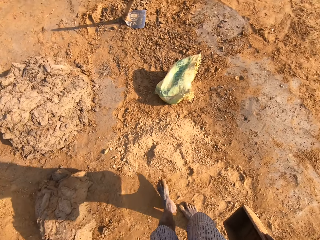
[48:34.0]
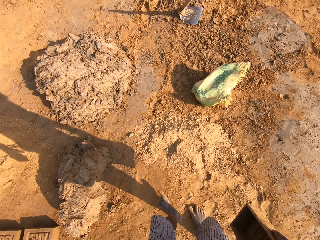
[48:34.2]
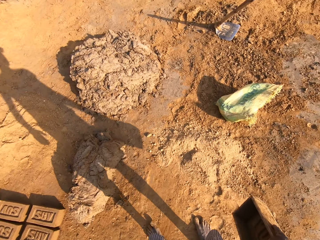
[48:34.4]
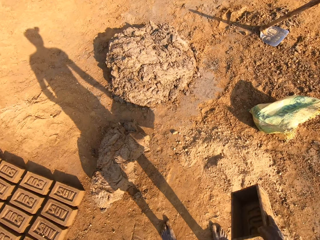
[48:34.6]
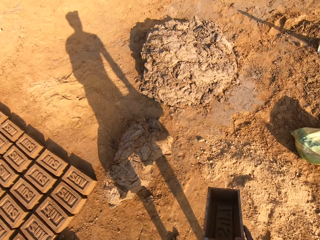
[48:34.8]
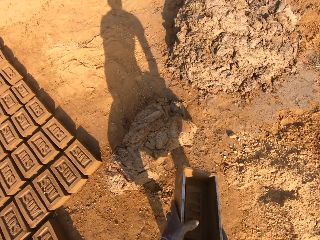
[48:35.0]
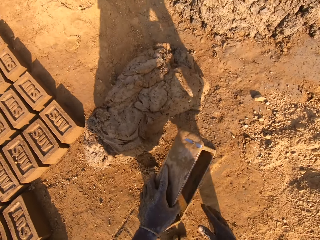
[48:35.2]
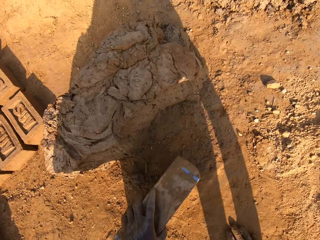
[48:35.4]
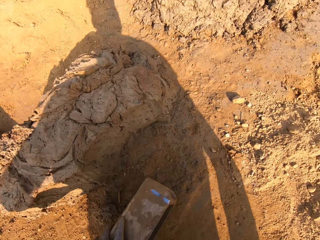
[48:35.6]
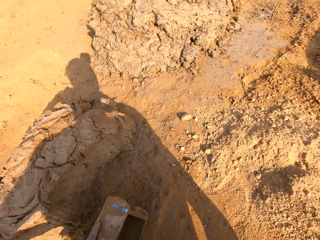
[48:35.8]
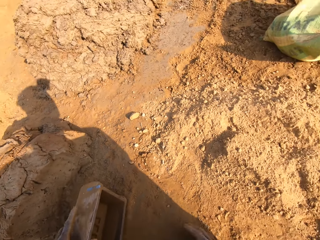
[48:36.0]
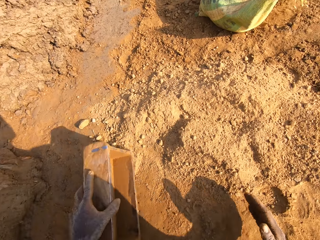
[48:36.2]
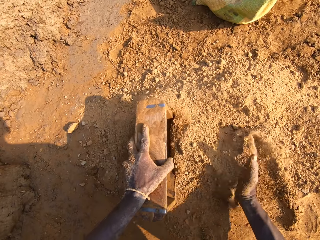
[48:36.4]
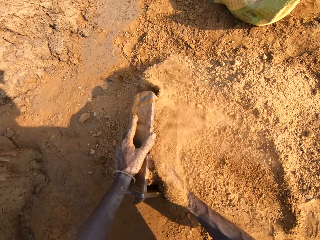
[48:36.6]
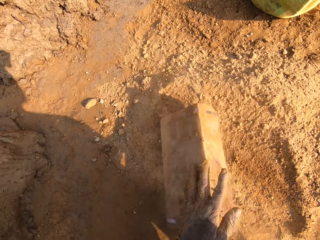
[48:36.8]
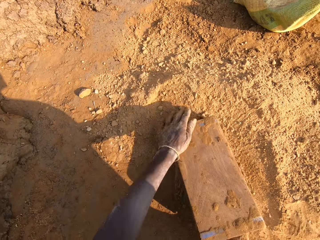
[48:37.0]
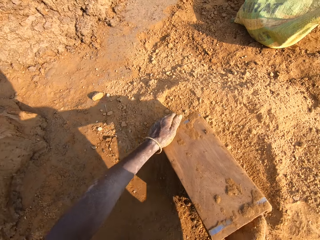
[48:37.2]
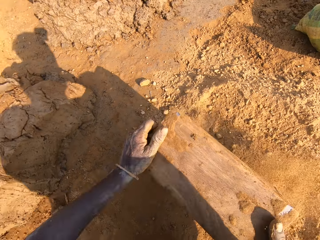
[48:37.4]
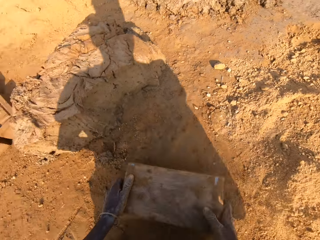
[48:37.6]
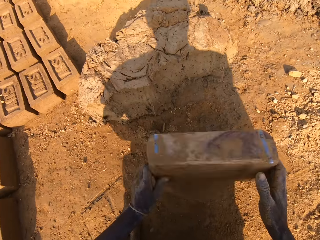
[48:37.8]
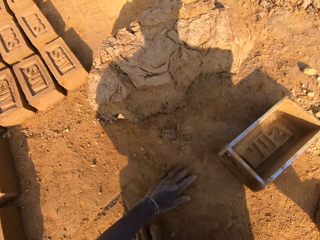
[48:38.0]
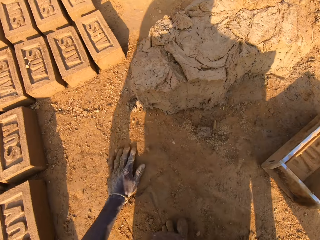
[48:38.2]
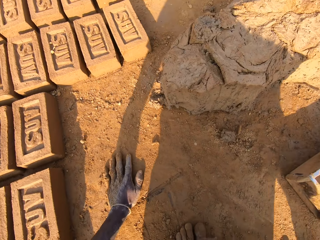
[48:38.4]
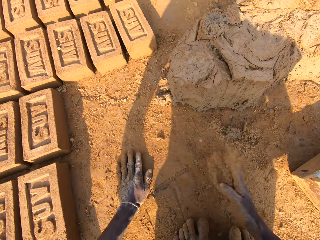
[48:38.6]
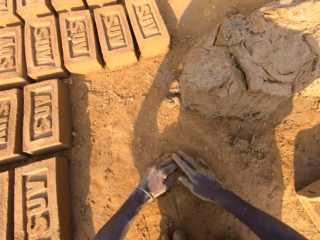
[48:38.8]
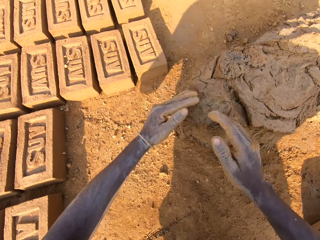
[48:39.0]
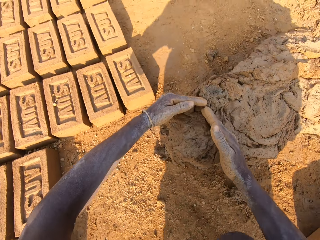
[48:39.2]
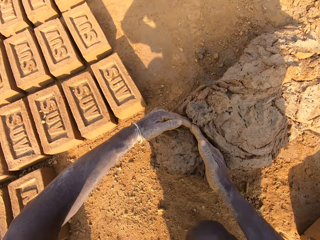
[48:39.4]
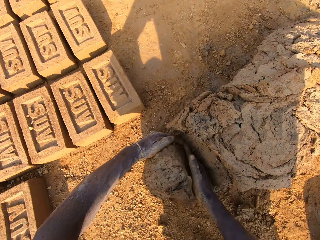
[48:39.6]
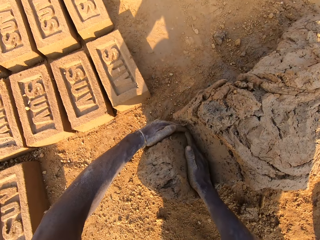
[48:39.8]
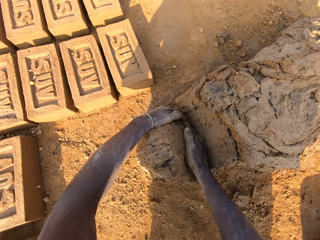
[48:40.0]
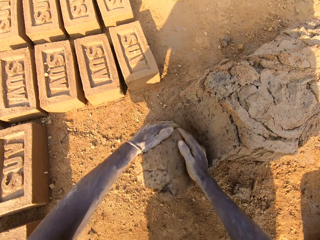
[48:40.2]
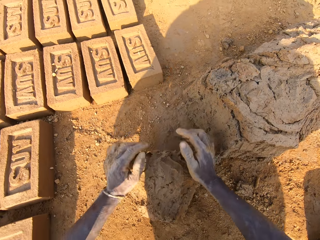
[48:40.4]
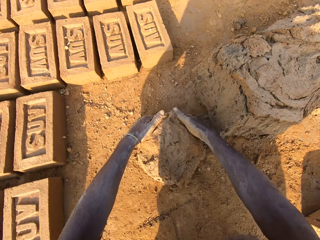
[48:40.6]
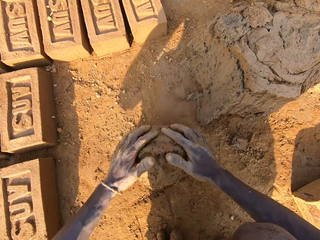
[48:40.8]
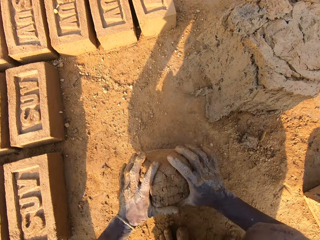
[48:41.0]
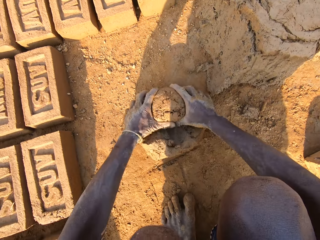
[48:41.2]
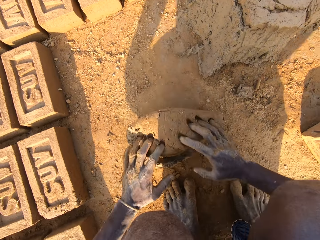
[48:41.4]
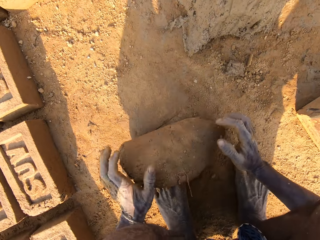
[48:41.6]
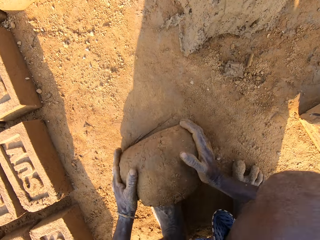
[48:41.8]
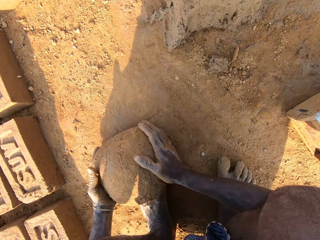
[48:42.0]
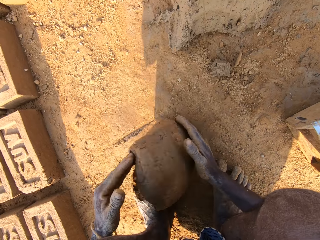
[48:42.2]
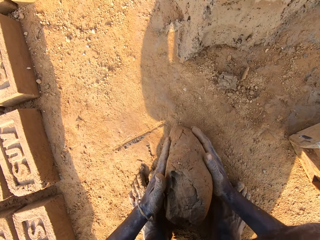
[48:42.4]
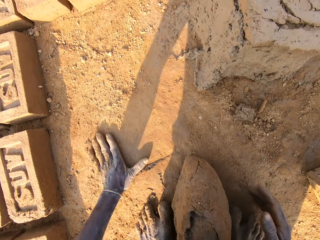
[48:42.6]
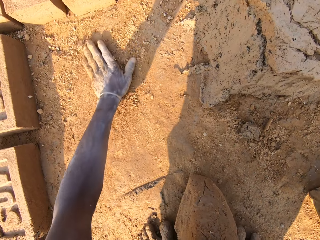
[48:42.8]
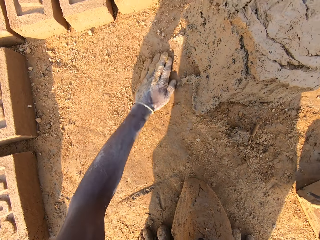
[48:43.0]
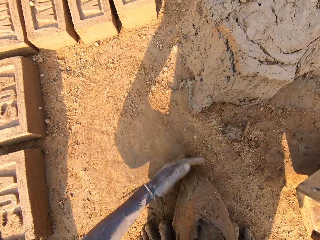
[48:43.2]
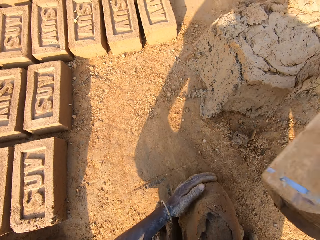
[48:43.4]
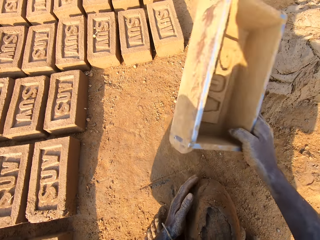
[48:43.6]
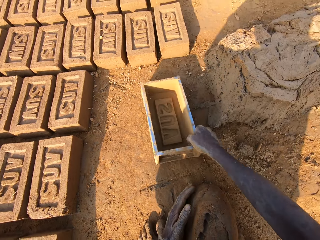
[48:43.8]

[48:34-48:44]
The camera wearer spits. He places a mold near the mud. He bends down. He wipes the mold in soil. He puts clay in the brick mould. He empties the clay to the ground. He drops the brick mould on the ground near the mud. He rubs his hands on clay. He scoops mortar or mud from a pile of mortar on the ground. He rolls the mud on the ground. He mixes the scooped mortar with clay. He drops the mud on the ground. He wipes his hand on the ground. He shifts the mold on the ground.

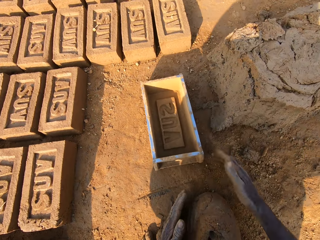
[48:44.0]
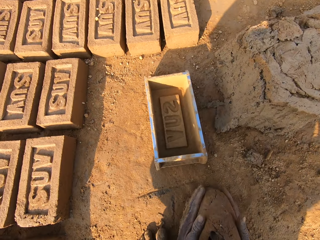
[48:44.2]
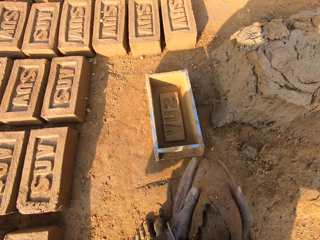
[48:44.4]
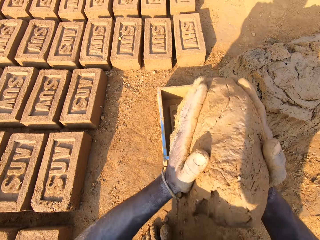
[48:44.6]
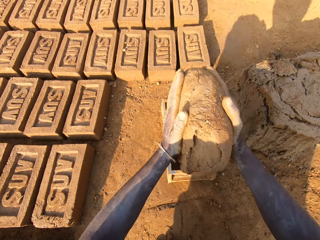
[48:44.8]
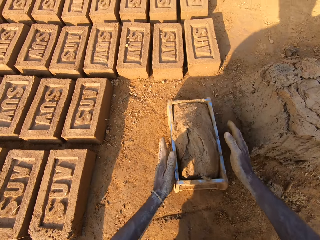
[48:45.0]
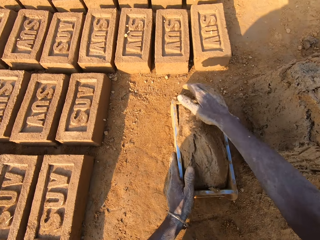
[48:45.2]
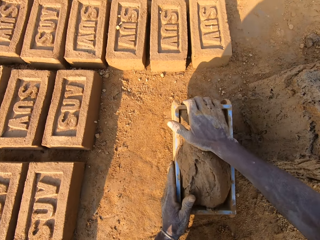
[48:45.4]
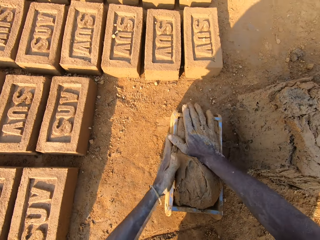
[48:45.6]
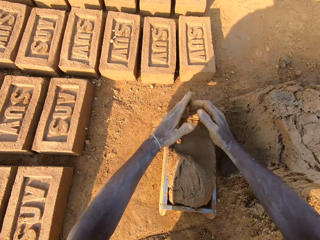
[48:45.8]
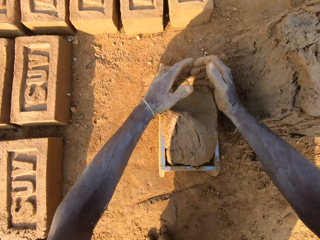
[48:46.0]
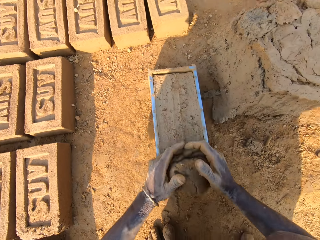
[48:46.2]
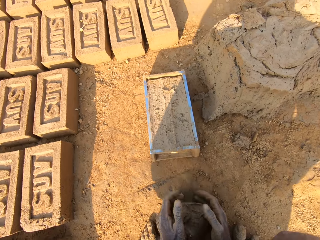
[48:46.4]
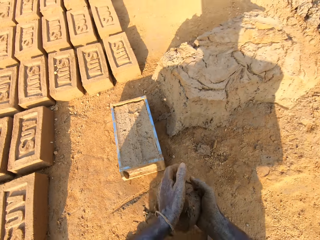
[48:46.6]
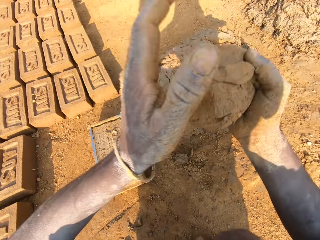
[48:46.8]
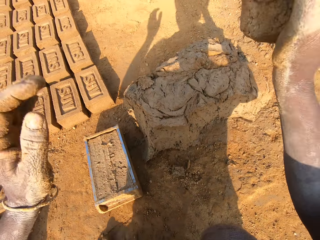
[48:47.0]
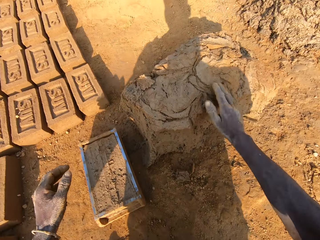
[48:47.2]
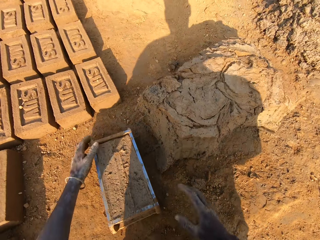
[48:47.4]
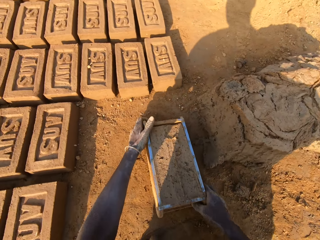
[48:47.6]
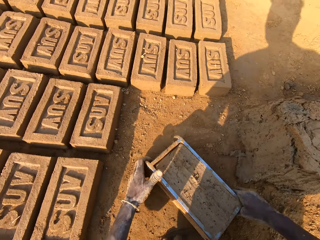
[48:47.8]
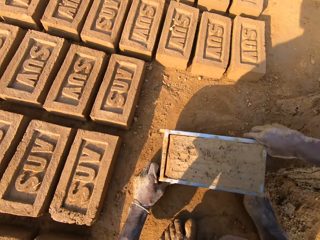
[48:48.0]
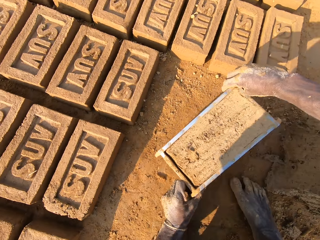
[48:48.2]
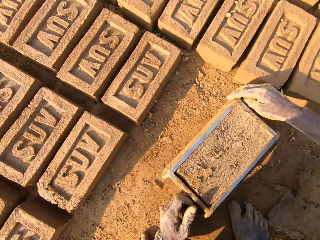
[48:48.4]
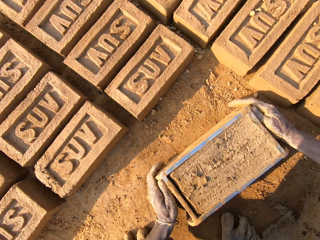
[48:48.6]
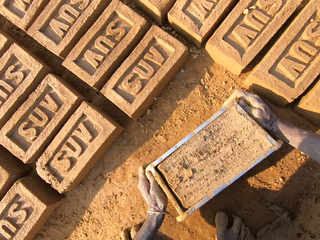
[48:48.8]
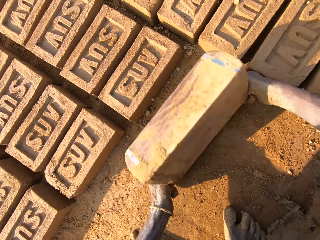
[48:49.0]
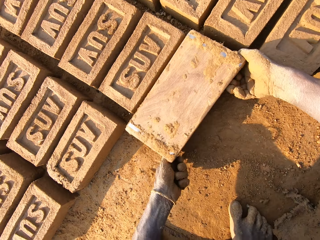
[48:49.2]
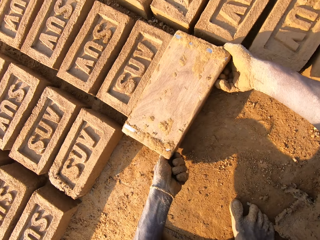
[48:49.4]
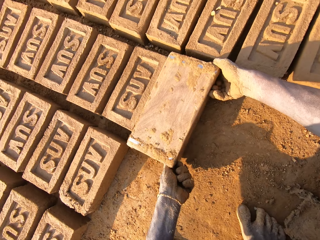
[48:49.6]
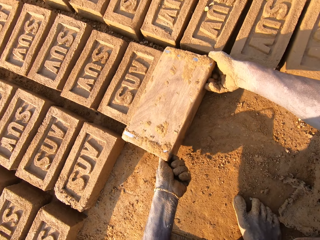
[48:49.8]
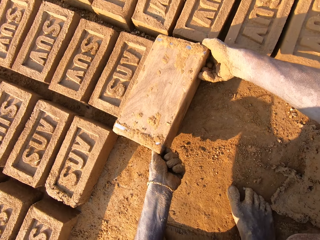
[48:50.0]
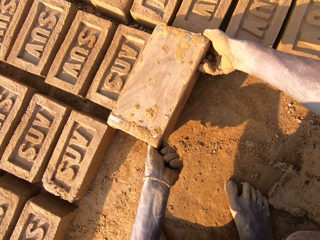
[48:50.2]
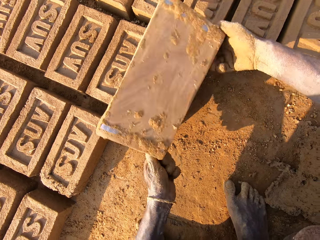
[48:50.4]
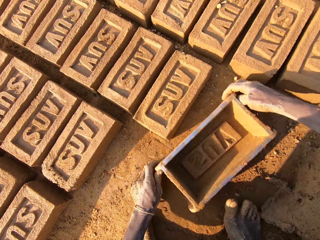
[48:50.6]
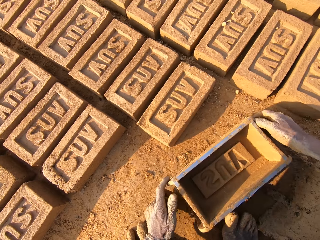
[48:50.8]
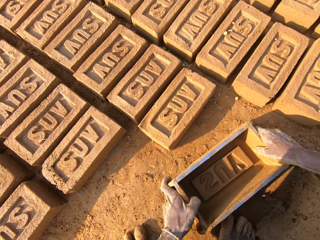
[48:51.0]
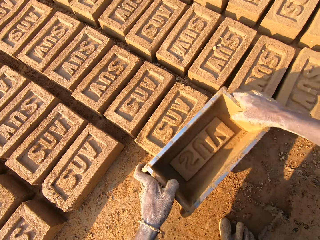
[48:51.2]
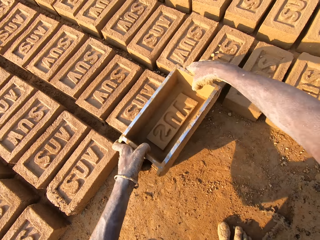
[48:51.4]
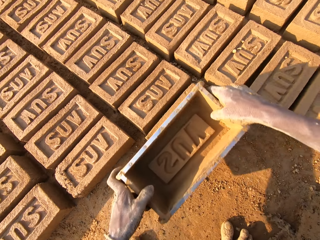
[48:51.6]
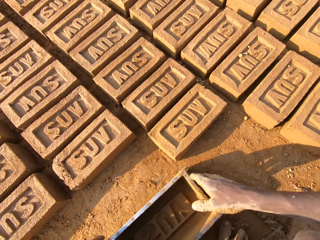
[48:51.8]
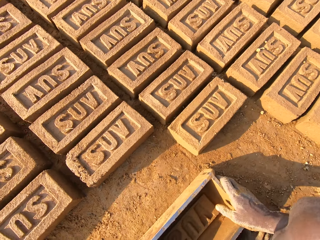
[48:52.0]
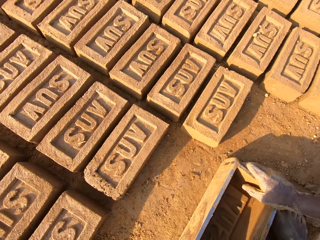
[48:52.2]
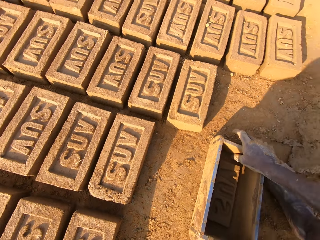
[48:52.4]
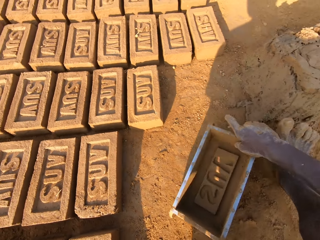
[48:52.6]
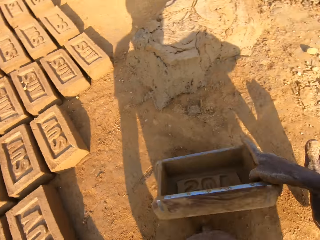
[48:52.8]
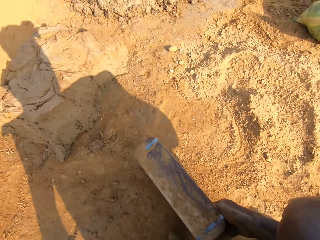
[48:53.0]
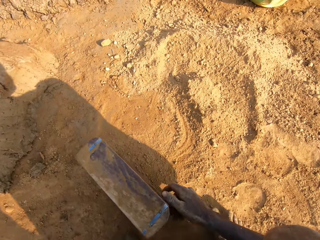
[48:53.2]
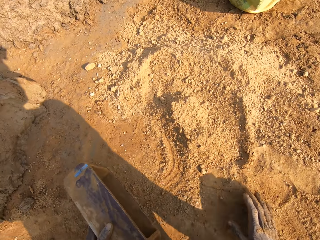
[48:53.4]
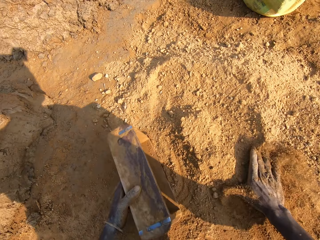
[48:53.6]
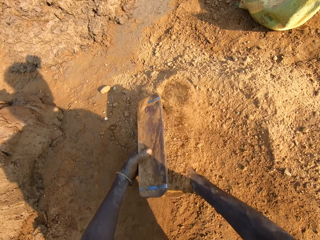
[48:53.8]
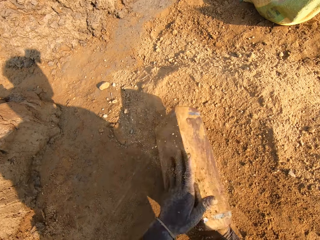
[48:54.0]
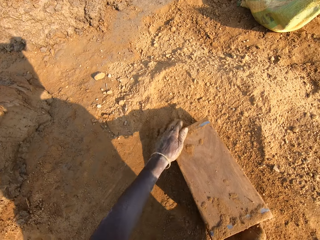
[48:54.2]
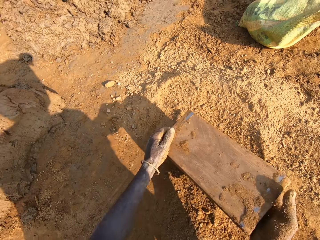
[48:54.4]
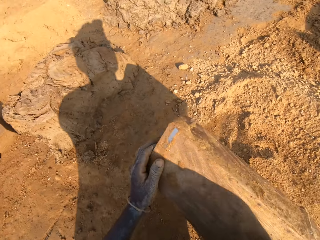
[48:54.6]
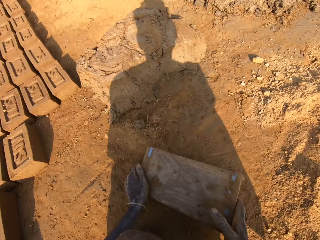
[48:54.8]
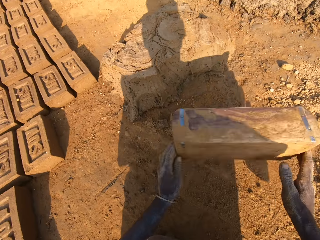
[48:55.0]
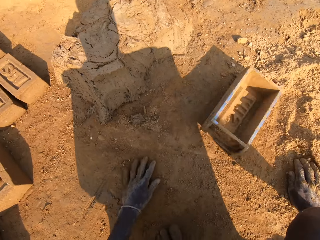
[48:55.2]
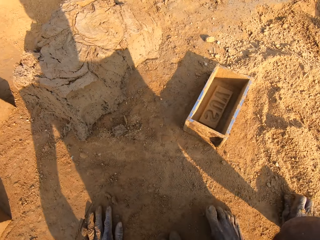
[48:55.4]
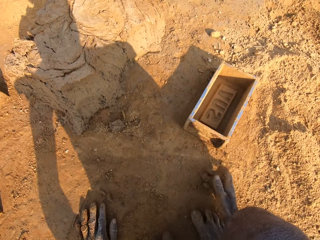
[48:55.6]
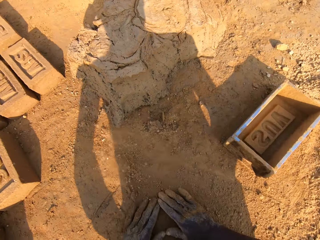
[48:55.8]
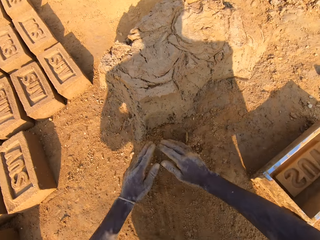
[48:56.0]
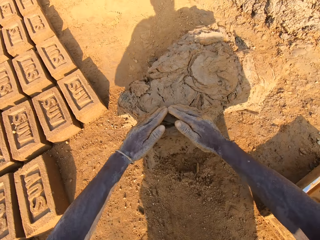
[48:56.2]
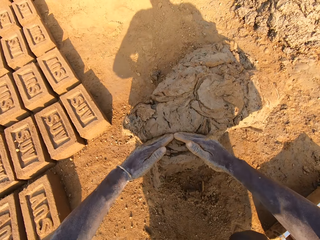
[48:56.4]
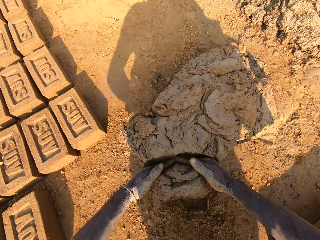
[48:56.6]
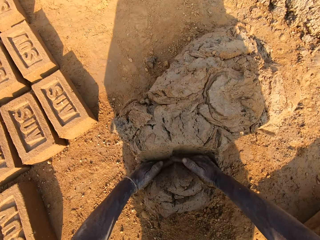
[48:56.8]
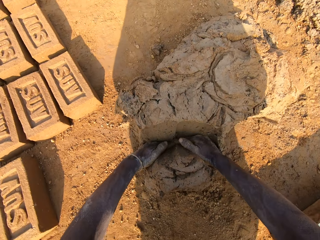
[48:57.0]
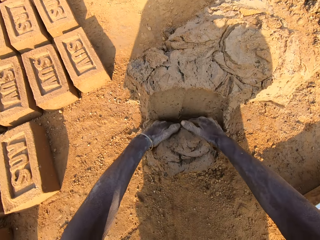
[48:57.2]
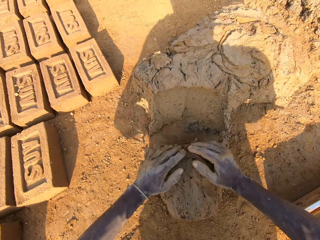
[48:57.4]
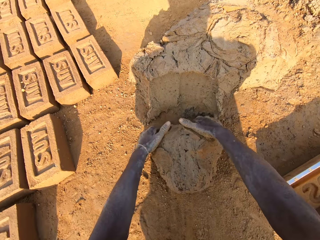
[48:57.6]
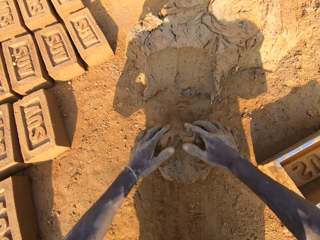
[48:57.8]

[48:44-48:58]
The camera wearer lifts mud. He slams the mortar or mud into the brick mould. He compresses the mud in the mold. He cuts the mud from the mold. He scoops excess out of it. He throws the excess mortar on the pile of mortar. He rotates the mold on the ground. He picks up the brick mould from the ground. He turns the mold. He empties a brick to the ground. He drops the brick mould on the ground. He picks up the brick mould from the ground. He holds the brick on the ground with the mold. He places the mold on the ground. He carries the mold. He wipes the mold with soil. He puts clay in the brick mould. He empties the clay to the ground. He drops the brick mould on the ground near the mud. He rubs his hands on clay. He scoops mortar from a pile of mortar on the ground. He rolls the mud on the ground.
